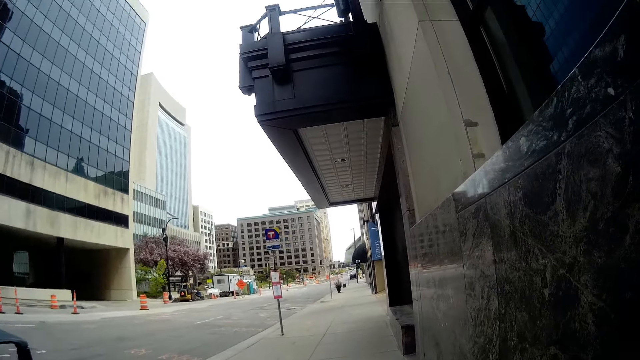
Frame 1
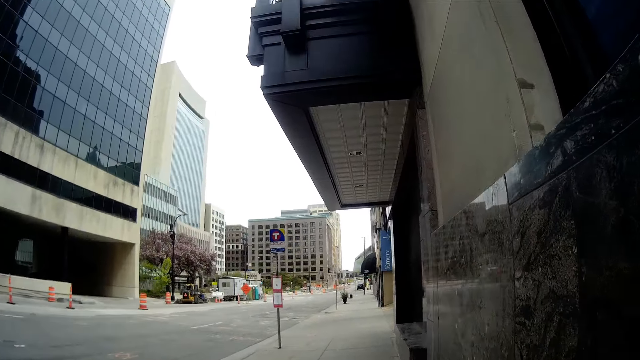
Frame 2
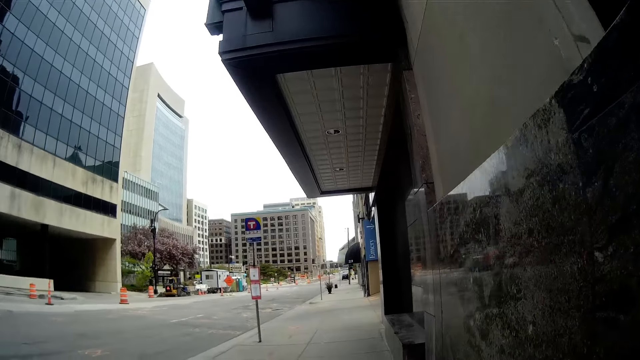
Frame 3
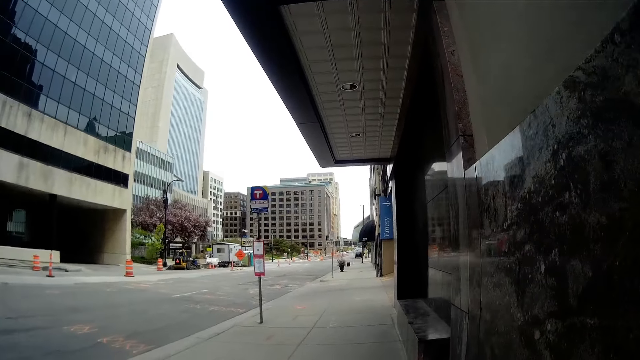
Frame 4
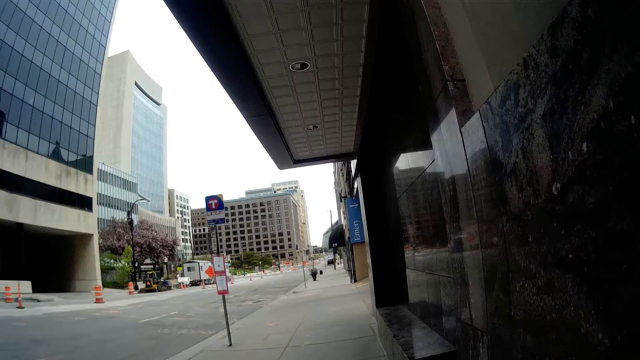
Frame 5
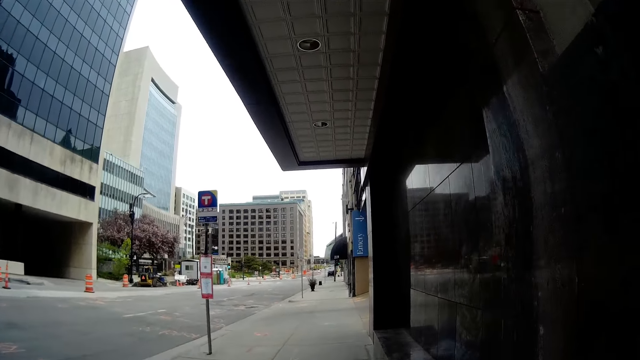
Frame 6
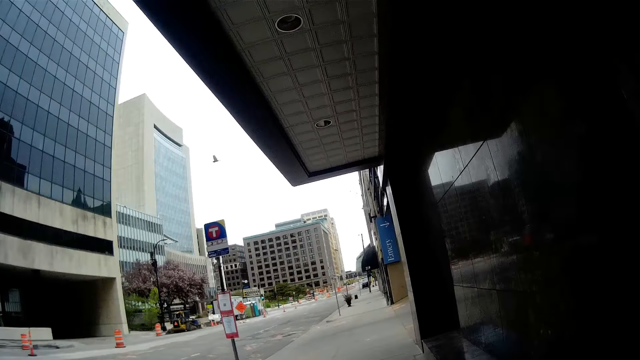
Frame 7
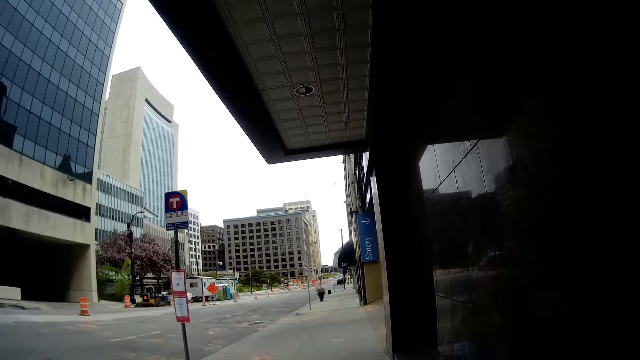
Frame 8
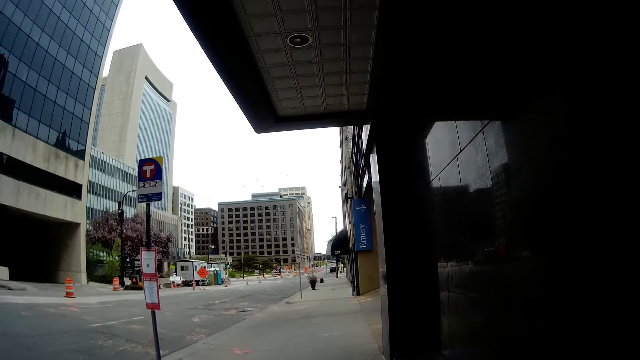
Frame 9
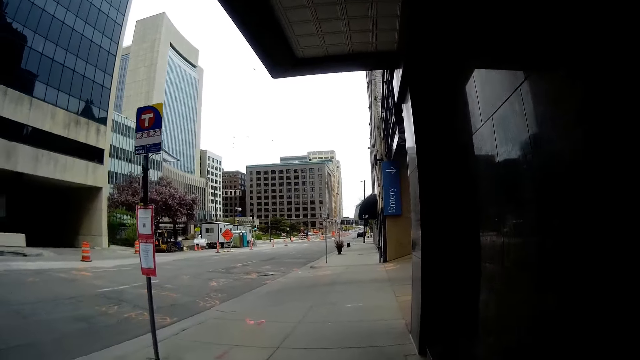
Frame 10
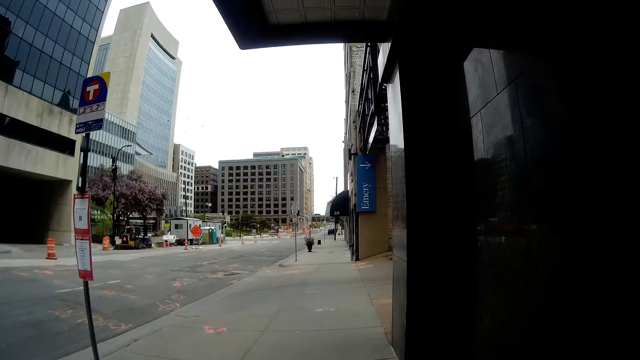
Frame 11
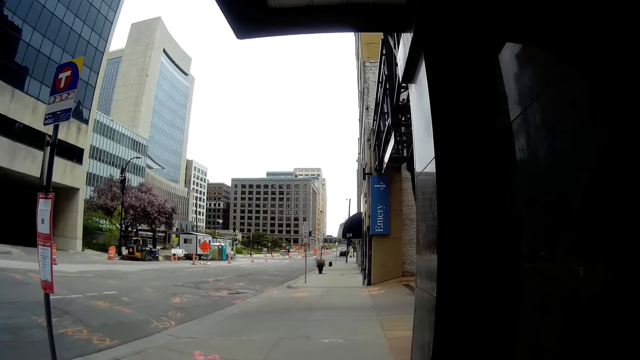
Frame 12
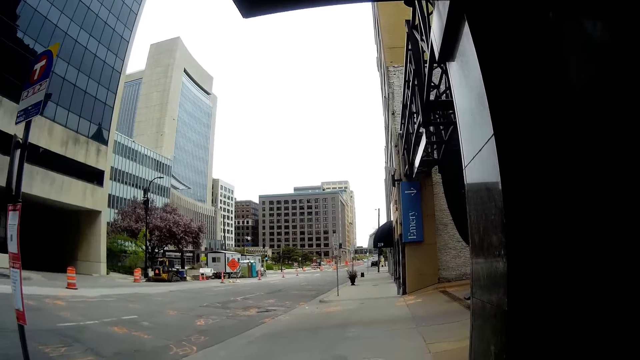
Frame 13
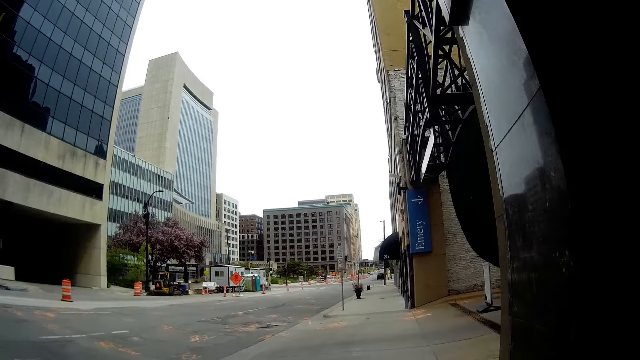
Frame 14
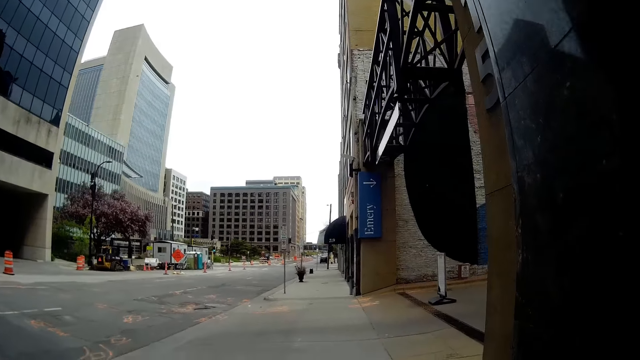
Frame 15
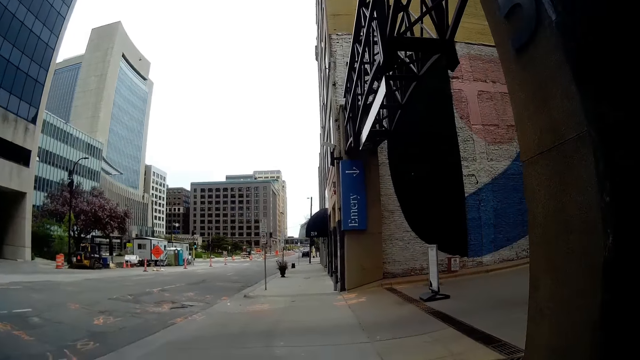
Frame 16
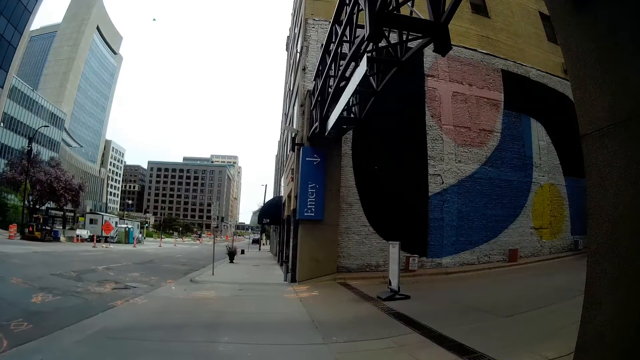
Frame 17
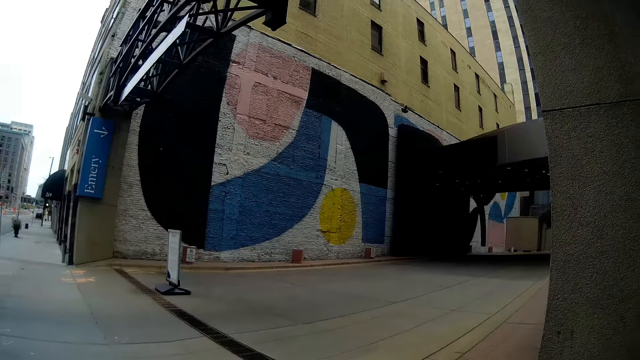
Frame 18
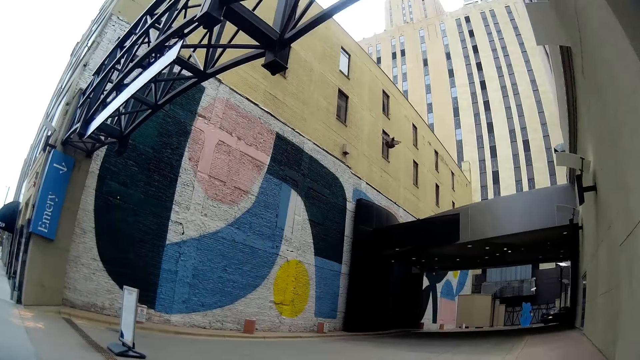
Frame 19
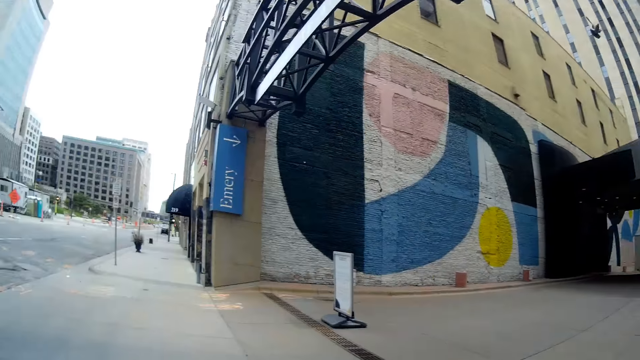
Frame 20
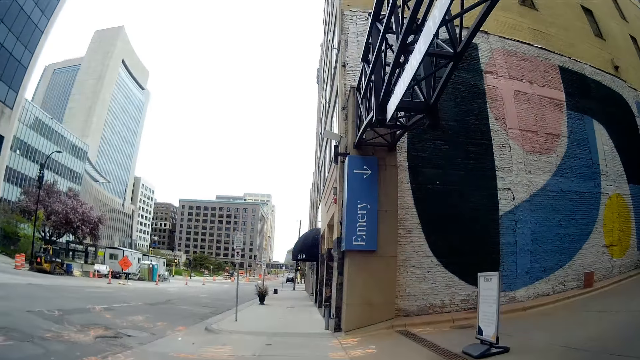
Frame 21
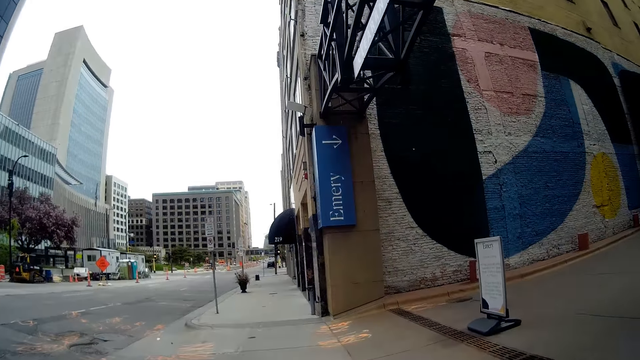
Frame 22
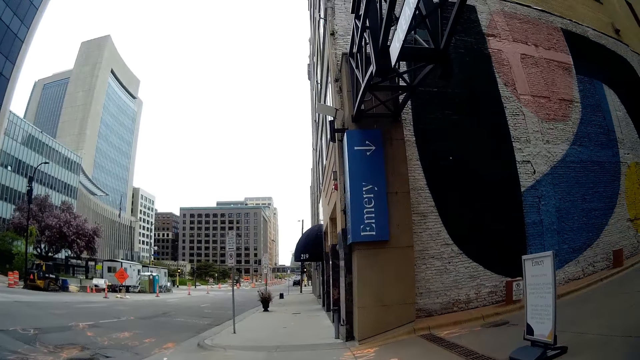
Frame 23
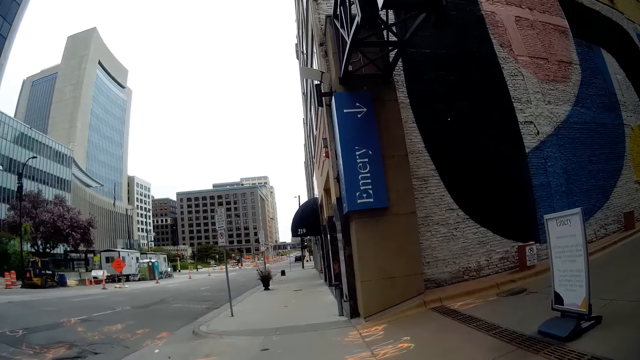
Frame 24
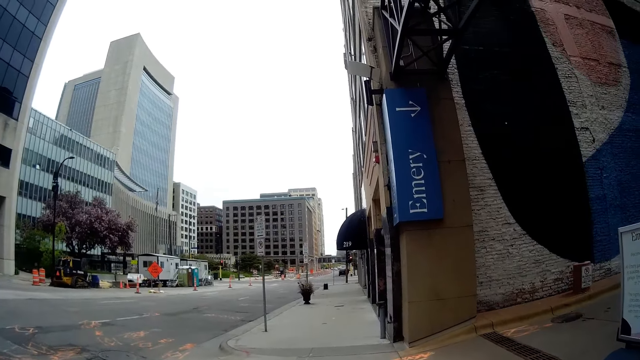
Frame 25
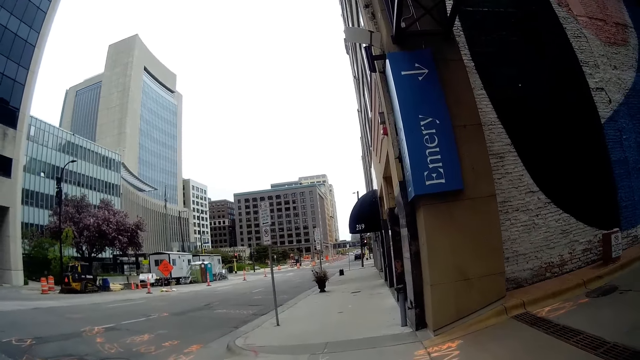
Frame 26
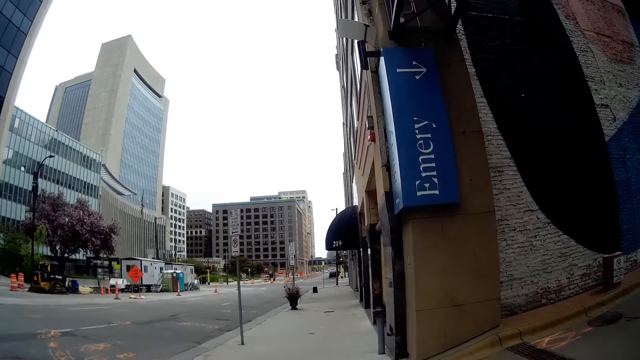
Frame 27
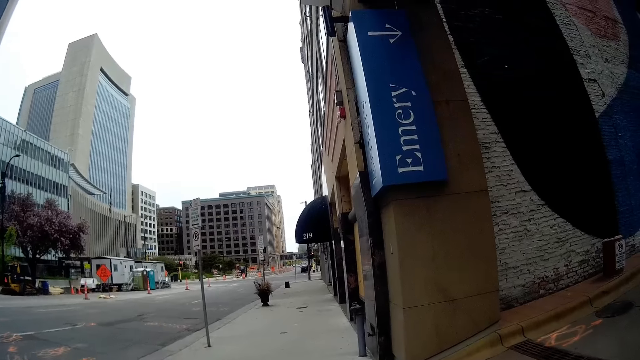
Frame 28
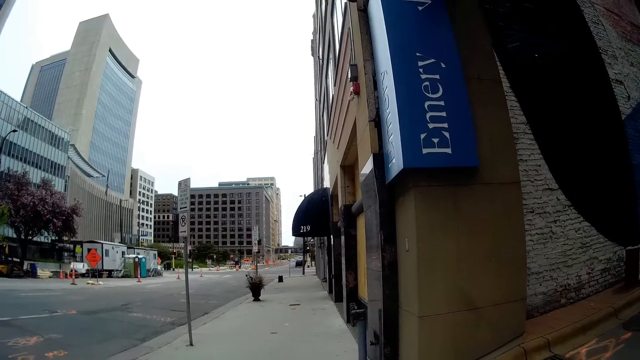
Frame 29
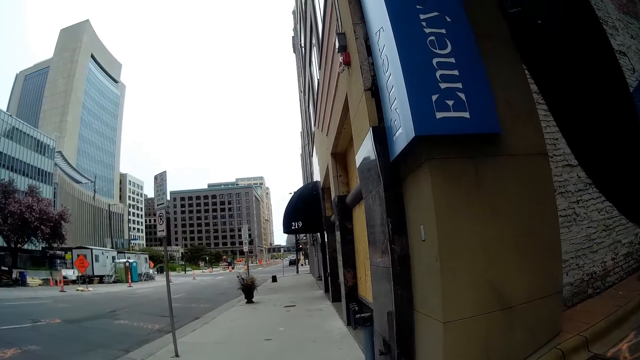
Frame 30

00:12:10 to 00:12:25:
The camera wearer responds to a person. They walk on the pavement with the person. They look around the area. They walk on the pavement with the person.

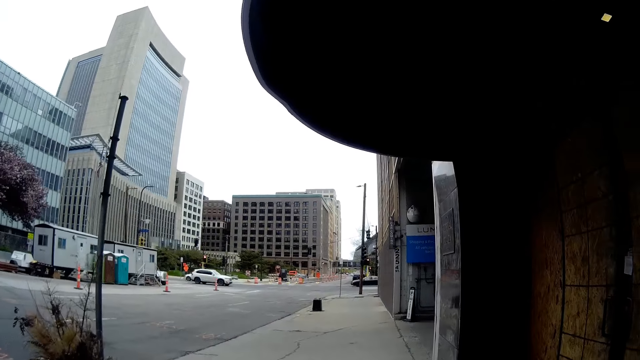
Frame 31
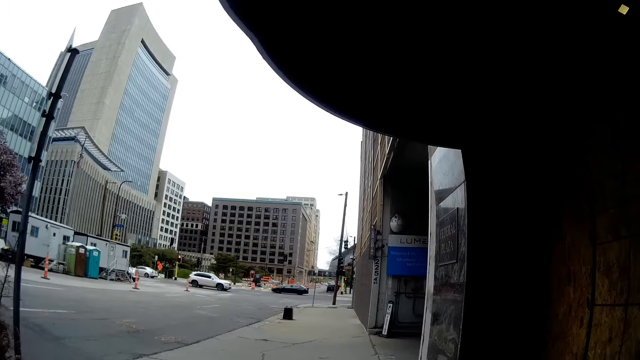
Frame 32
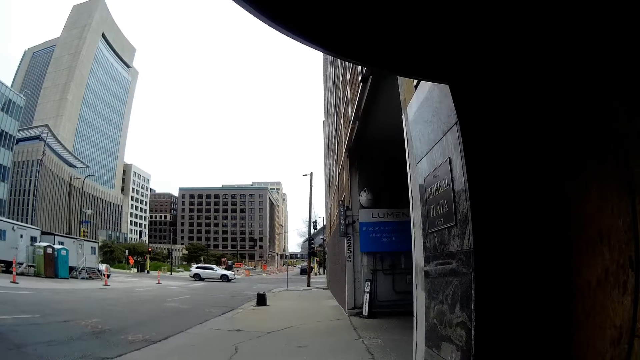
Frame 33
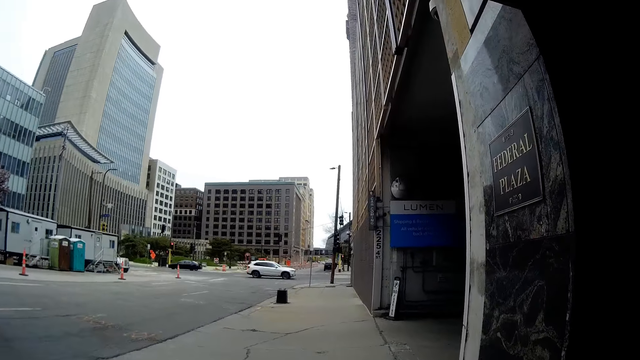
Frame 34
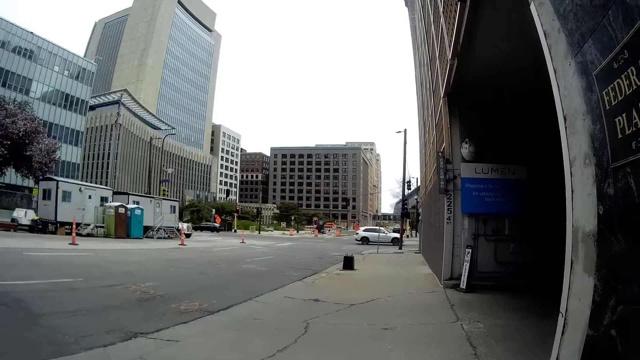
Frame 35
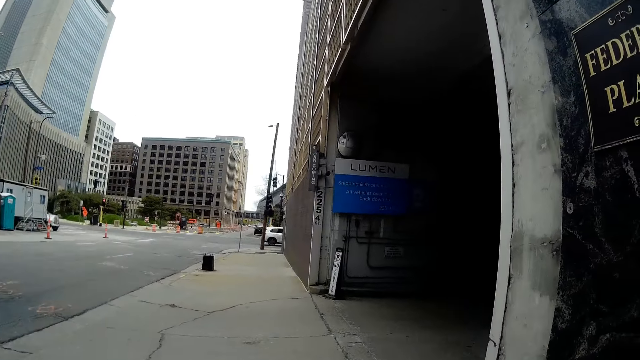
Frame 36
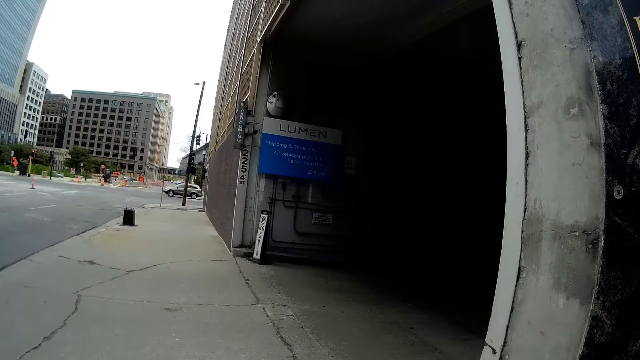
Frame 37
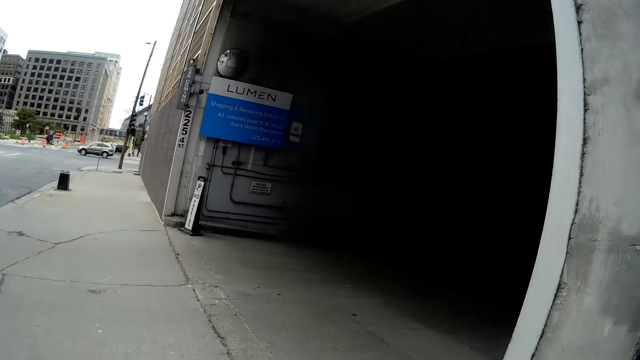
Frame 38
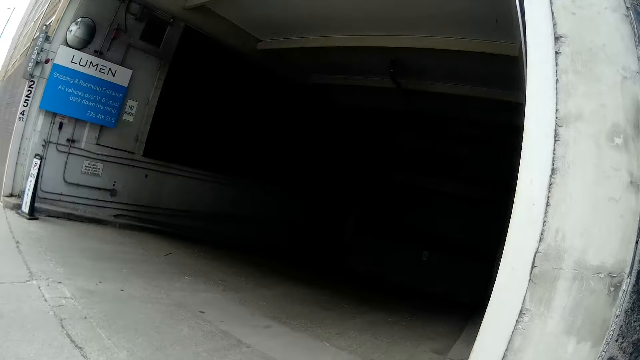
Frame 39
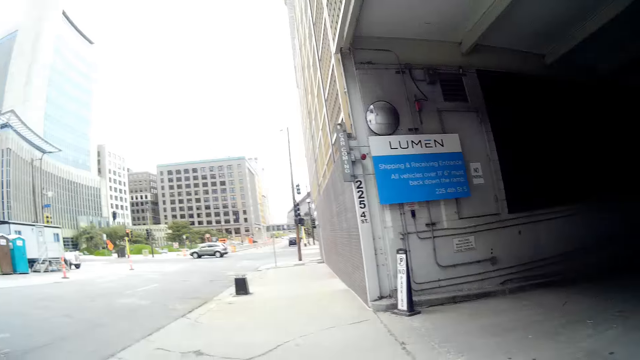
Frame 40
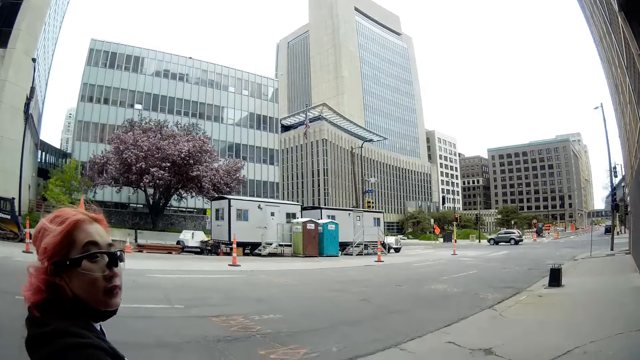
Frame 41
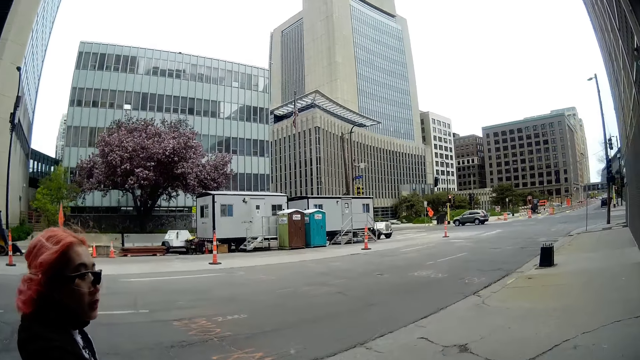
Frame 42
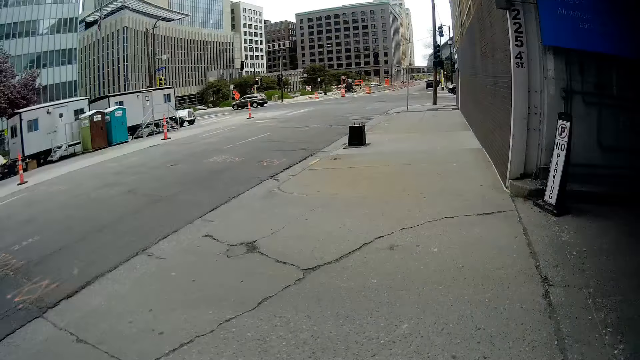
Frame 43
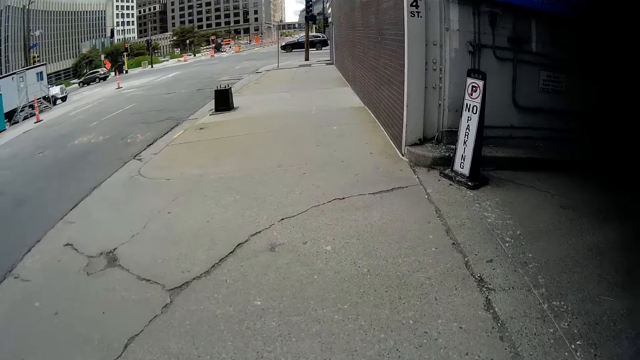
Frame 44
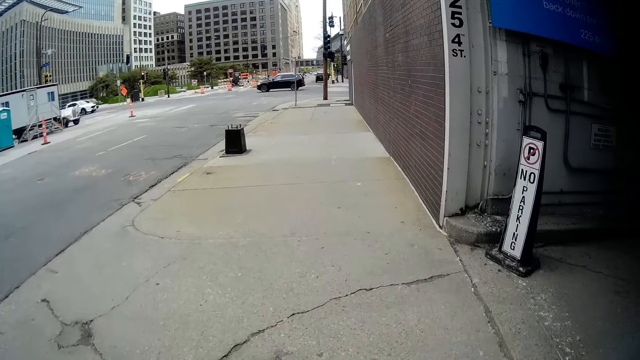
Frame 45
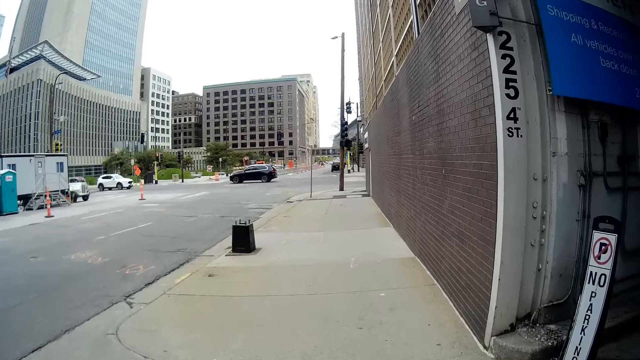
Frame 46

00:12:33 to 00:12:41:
The camera wearer interacts with a woman. They look around the area.
